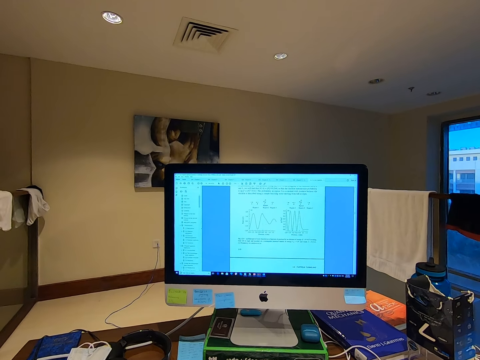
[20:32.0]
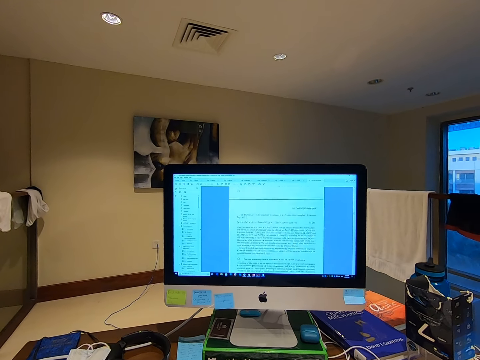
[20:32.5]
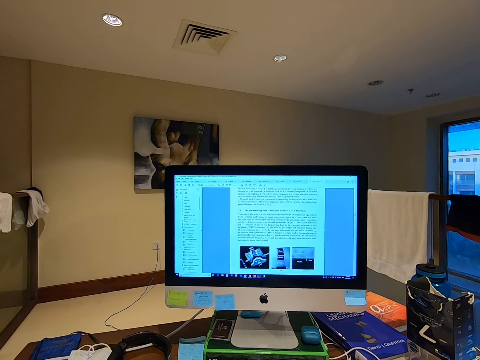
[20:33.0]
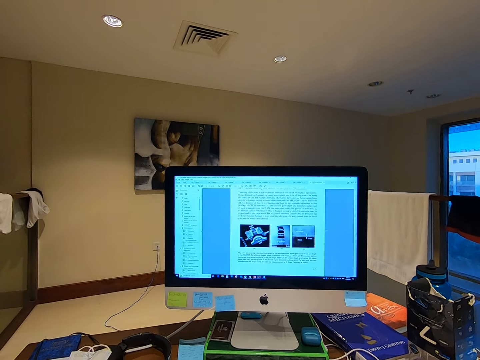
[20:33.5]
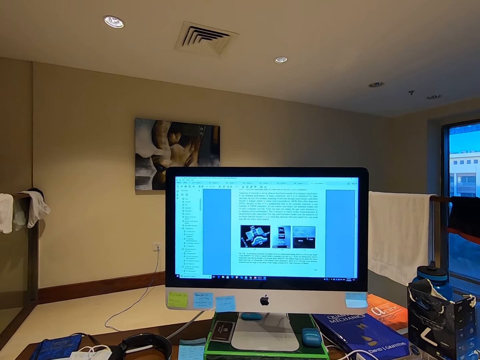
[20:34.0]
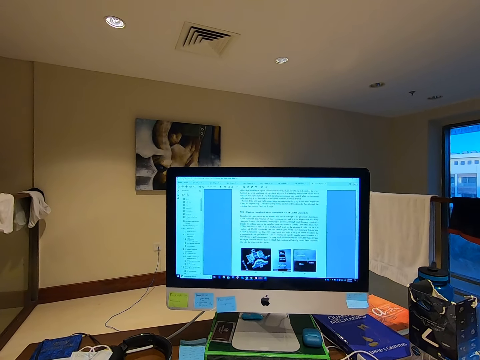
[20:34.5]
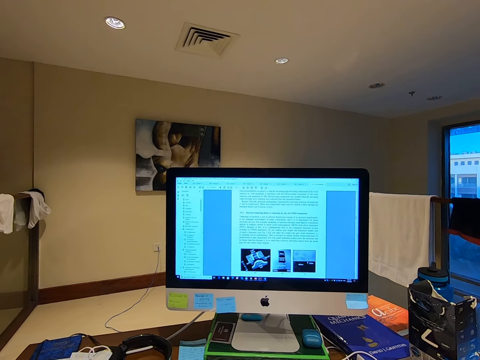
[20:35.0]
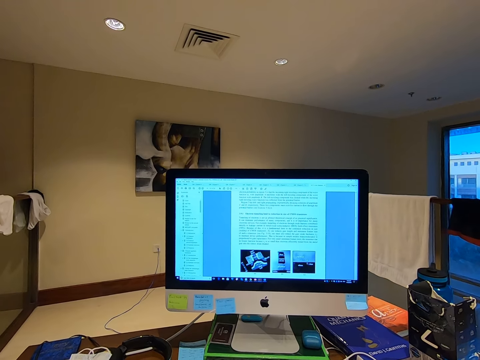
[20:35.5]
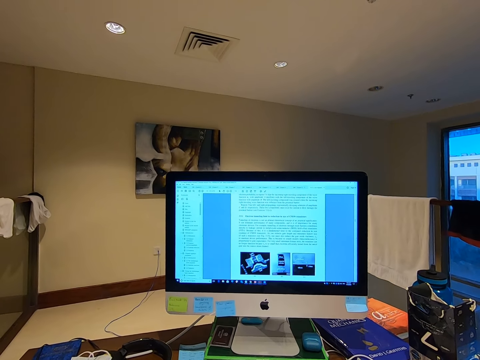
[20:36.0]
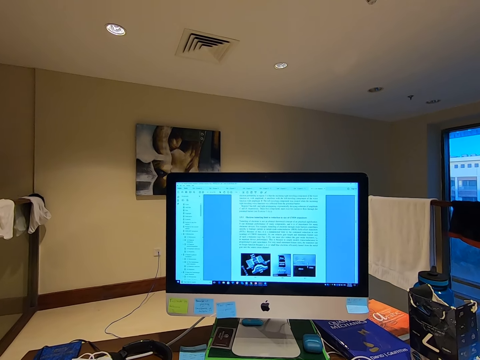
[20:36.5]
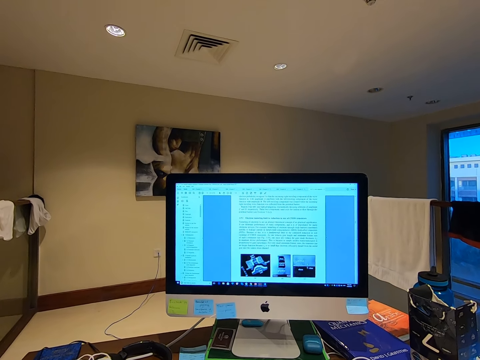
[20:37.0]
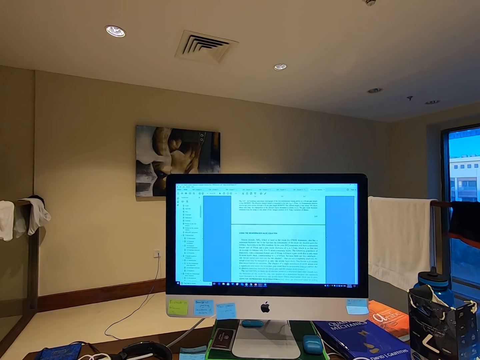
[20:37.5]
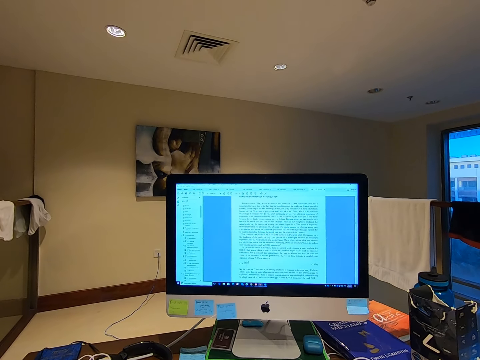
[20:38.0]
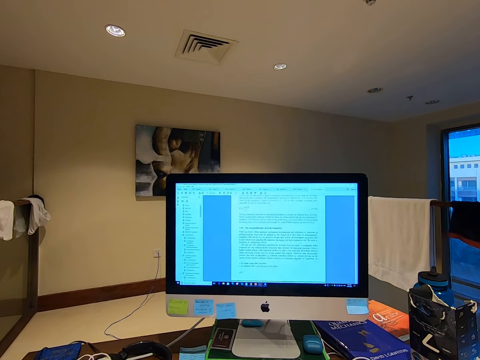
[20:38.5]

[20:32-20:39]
The camera wearer scrolls the computer mouse.

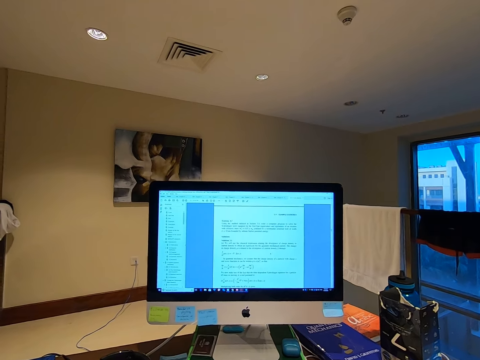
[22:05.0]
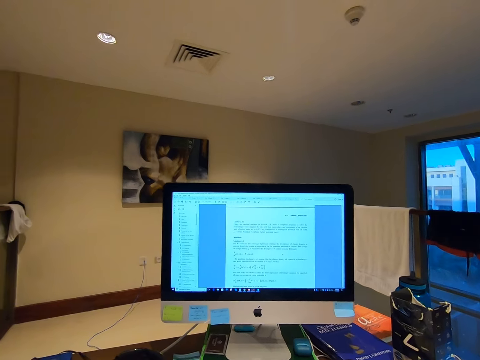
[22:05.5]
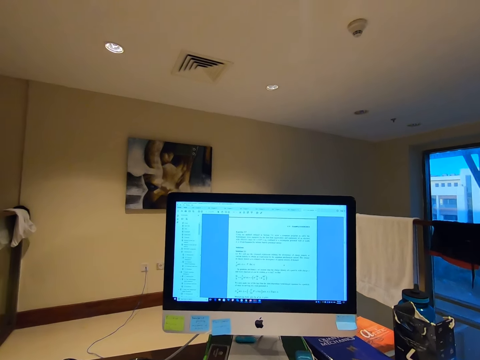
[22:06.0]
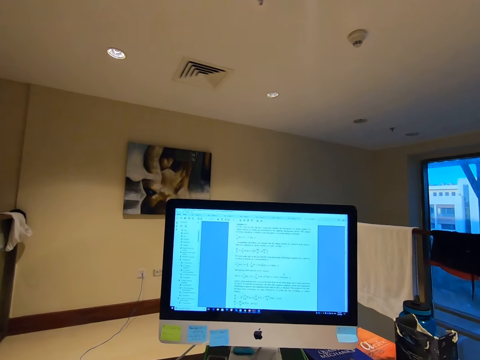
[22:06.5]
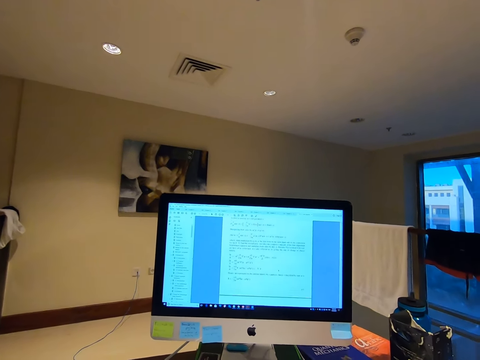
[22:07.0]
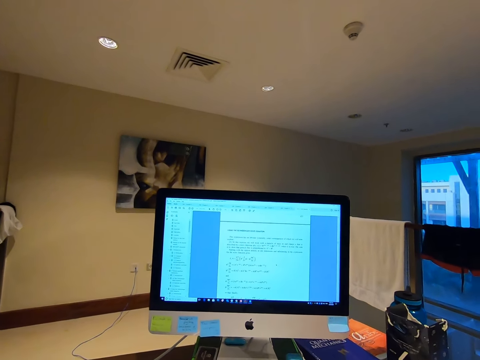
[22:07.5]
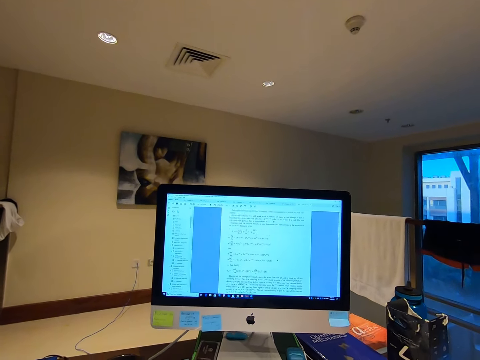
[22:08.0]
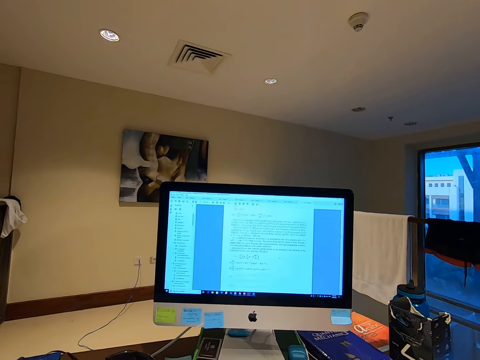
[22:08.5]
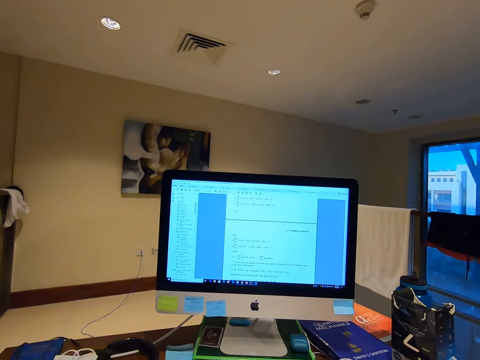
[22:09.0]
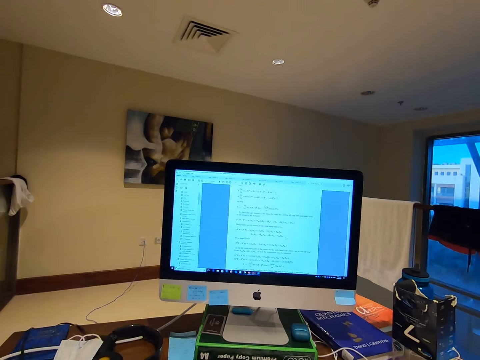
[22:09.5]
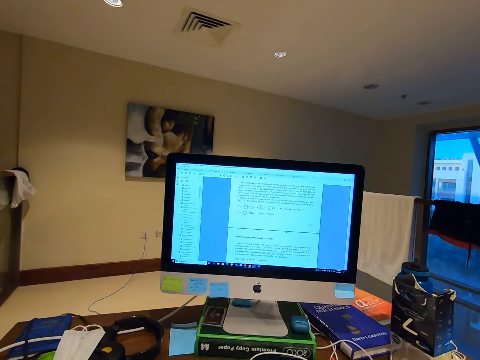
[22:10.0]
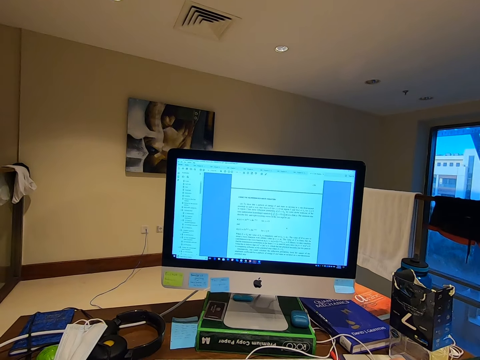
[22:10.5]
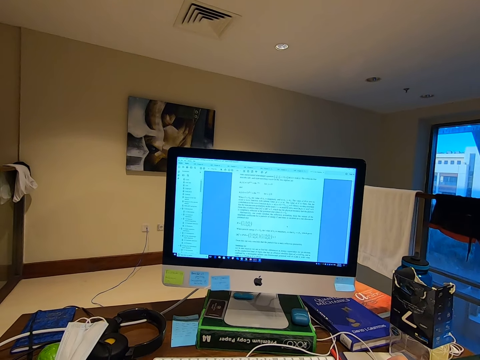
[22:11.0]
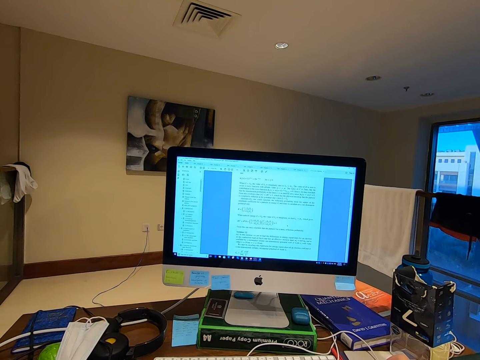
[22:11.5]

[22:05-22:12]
The camera wearer stares at the computer desk.

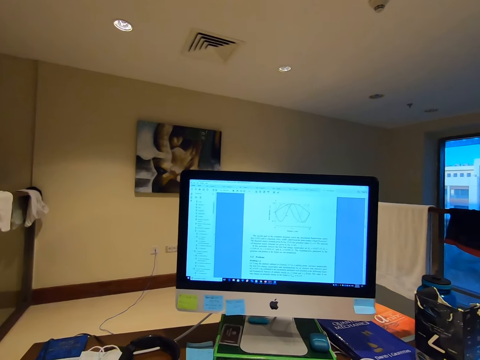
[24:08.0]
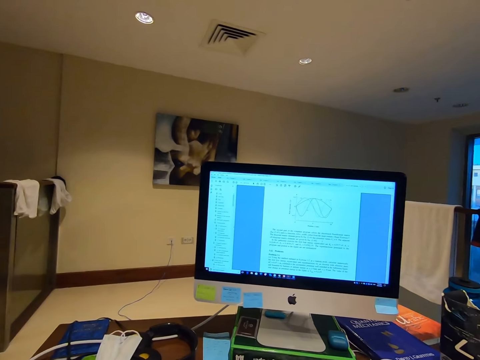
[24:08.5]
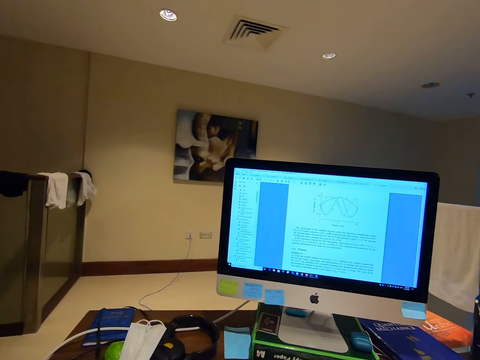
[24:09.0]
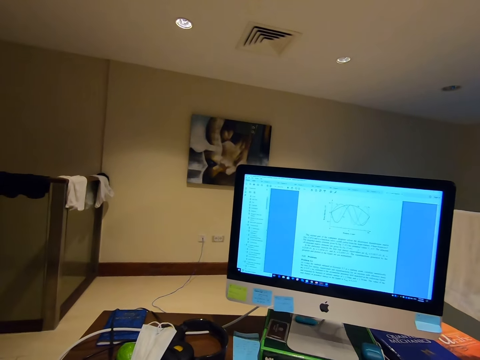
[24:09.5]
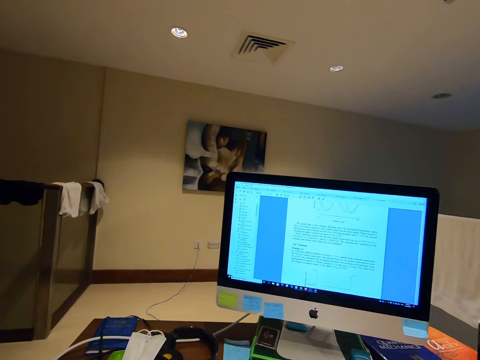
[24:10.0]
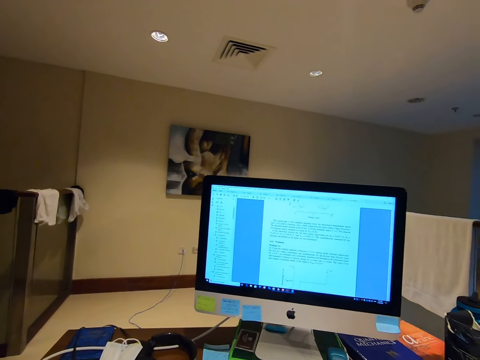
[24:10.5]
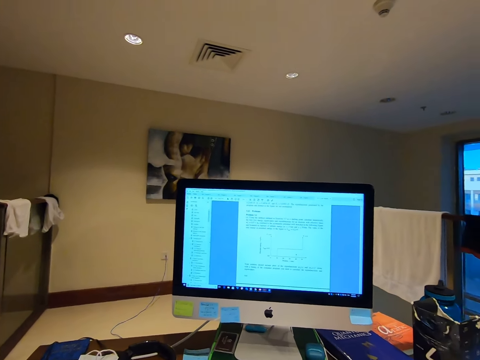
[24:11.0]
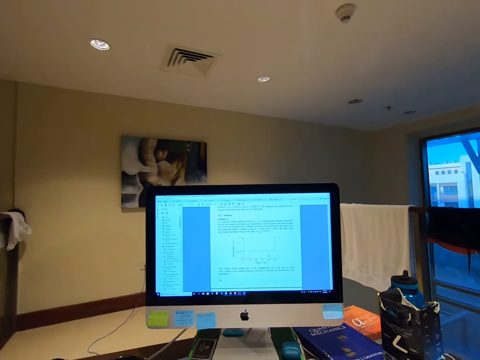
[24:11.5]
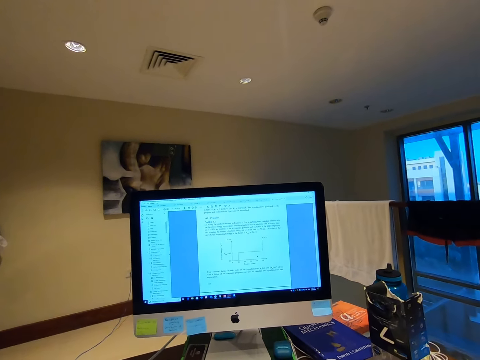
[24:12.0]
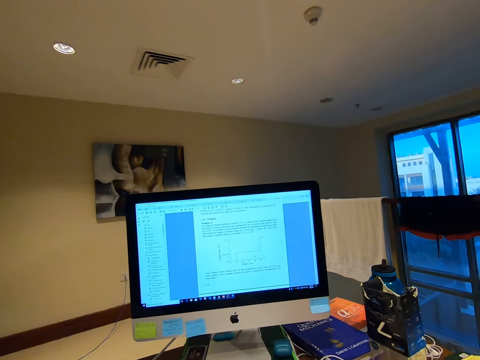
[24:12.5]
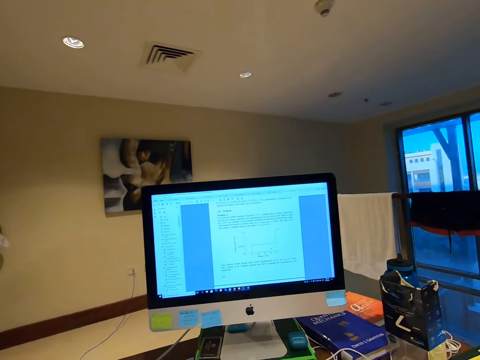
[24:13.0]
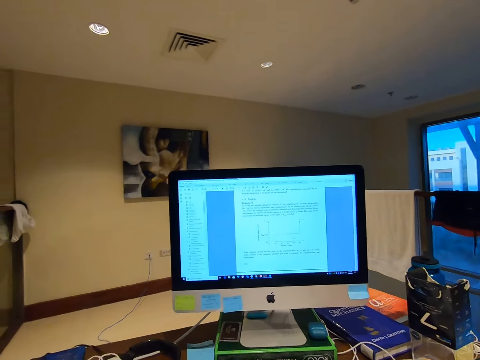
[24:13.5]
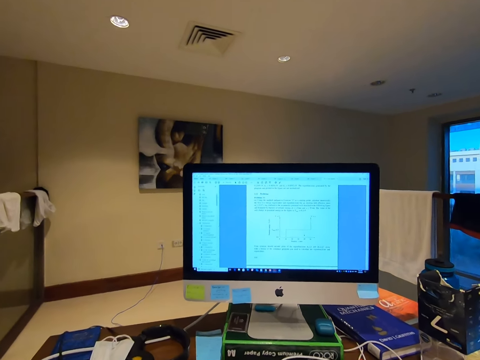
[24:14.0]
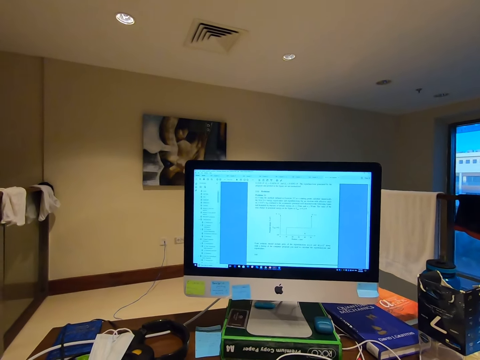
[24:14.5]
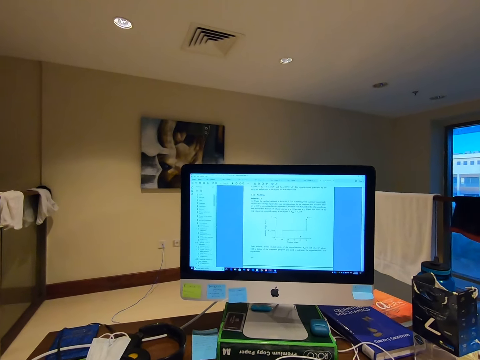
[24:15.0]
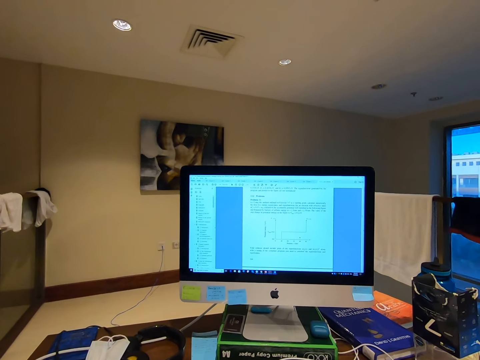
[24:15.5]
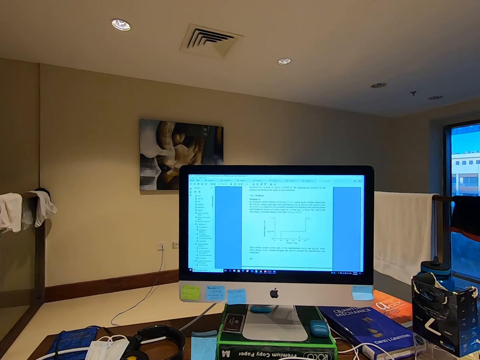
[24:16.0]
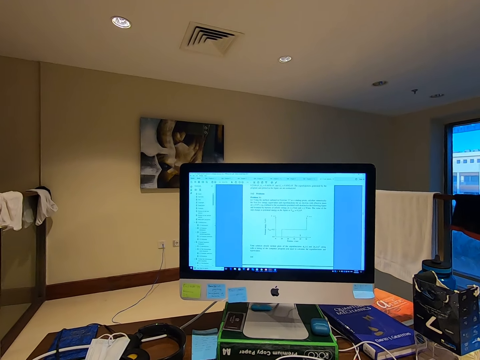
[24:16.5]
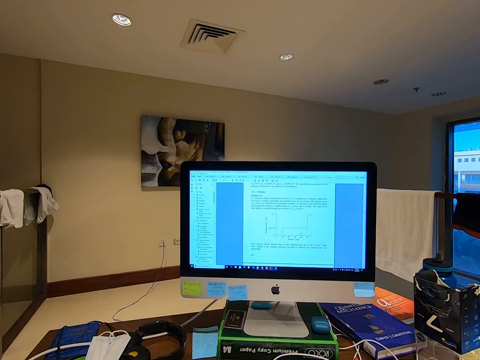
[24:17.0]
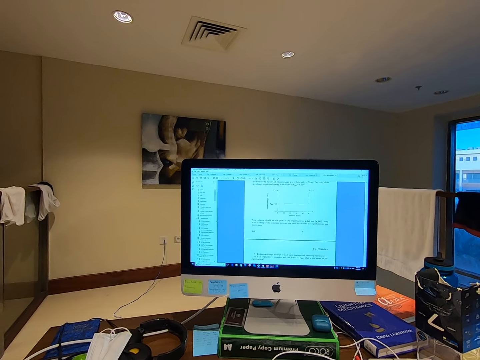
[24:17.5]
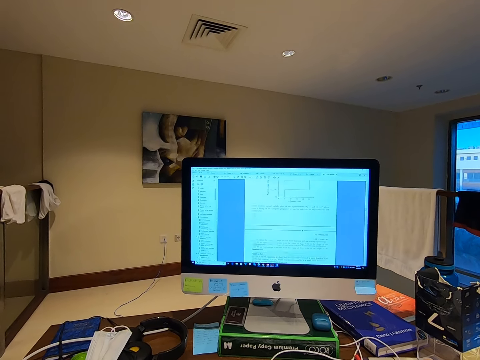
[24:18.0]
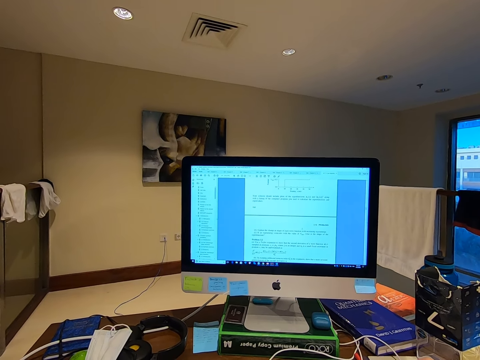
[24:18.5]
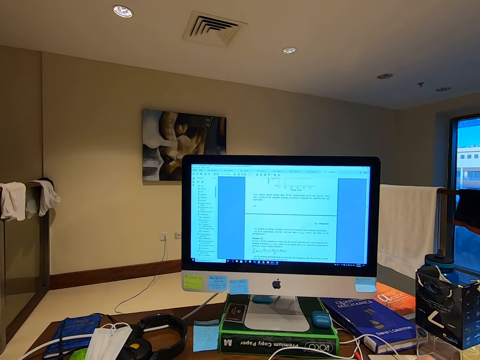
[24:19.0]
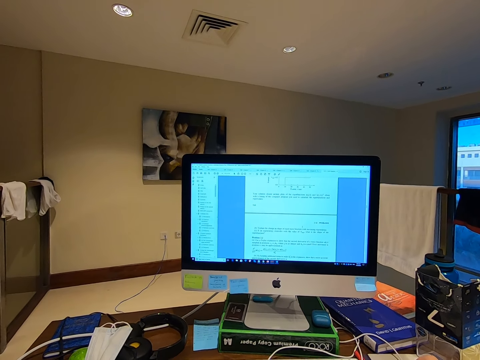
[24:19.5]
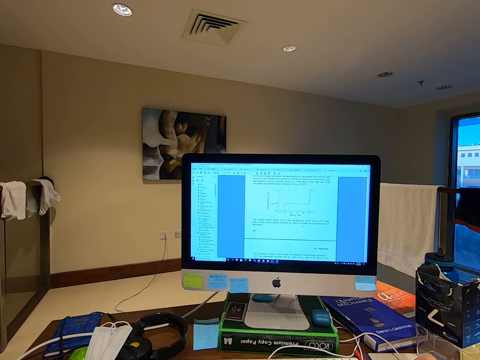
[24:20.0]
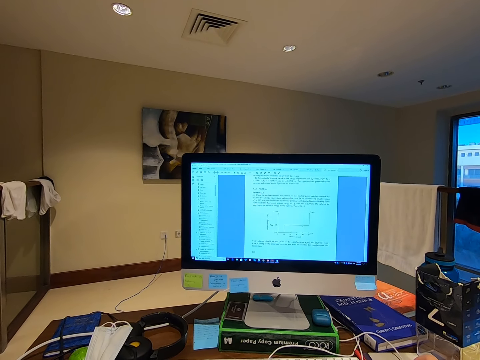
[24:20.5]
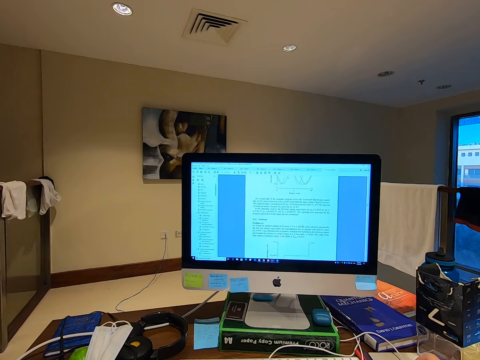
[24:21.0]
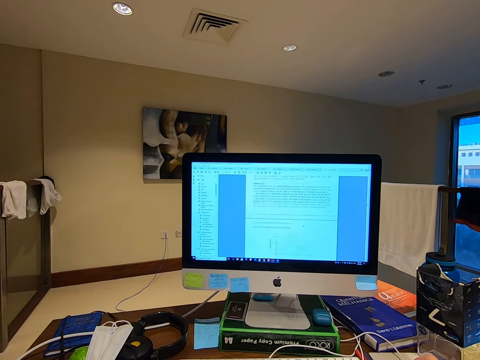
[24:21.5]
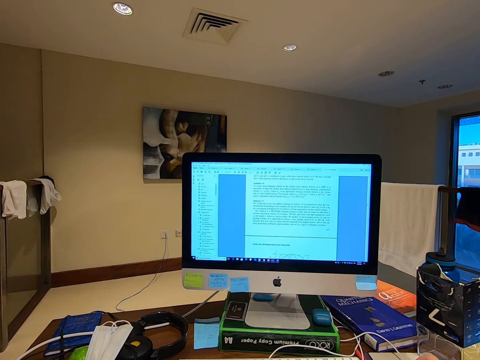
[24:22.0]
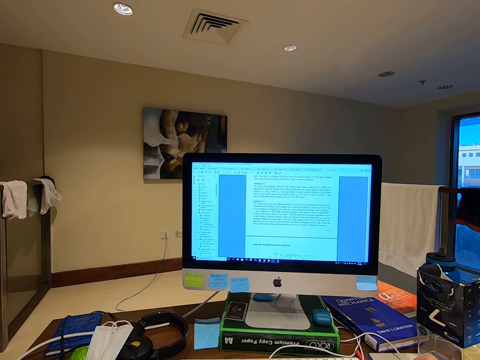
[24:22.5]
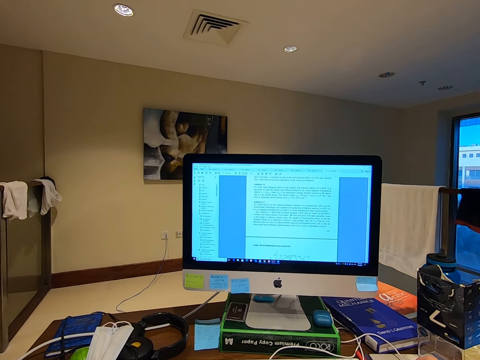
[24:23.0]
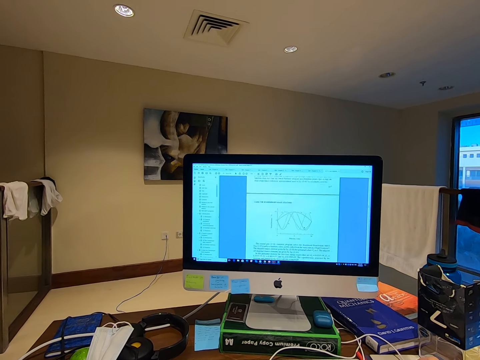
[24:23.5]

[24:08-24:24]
The camera wearer looks around the room. They stare at the computer desktop. They move the mouse.
